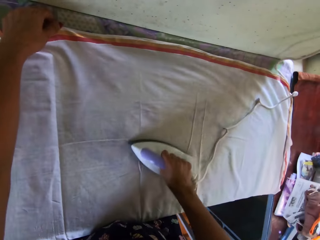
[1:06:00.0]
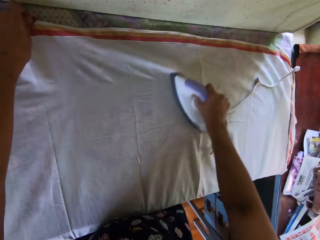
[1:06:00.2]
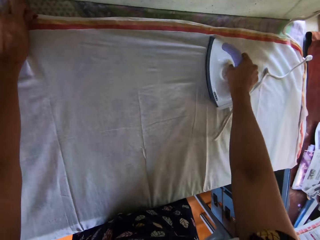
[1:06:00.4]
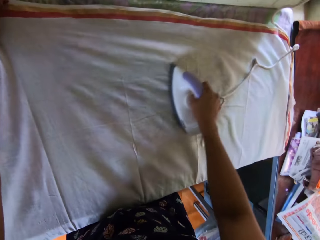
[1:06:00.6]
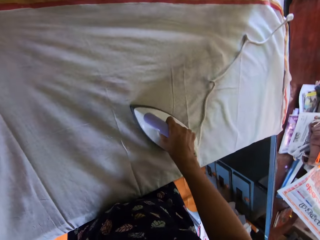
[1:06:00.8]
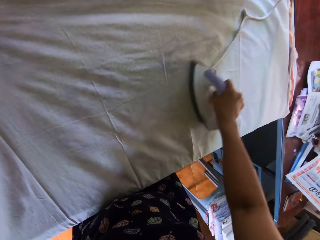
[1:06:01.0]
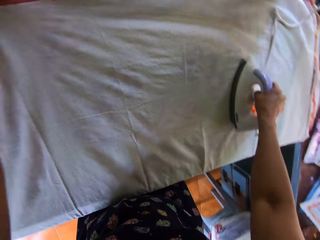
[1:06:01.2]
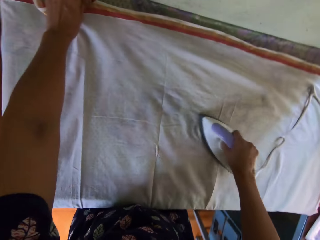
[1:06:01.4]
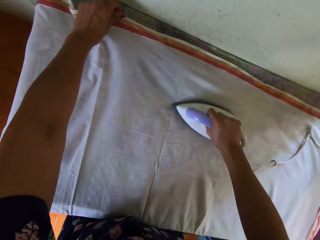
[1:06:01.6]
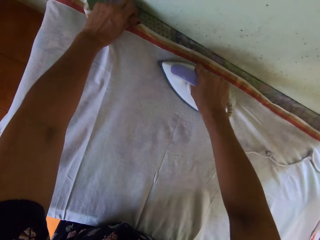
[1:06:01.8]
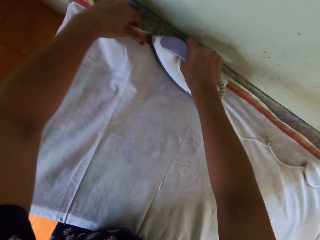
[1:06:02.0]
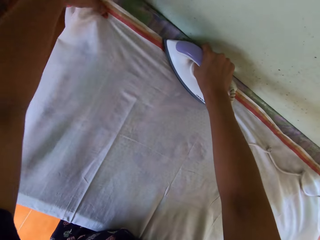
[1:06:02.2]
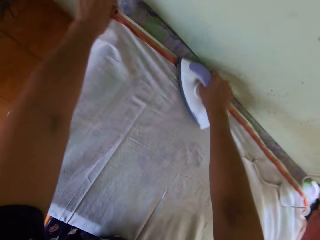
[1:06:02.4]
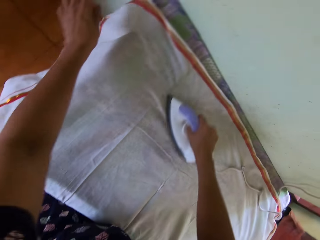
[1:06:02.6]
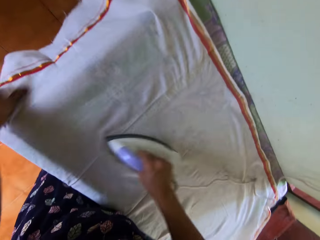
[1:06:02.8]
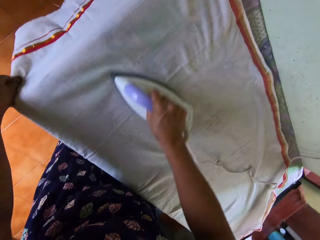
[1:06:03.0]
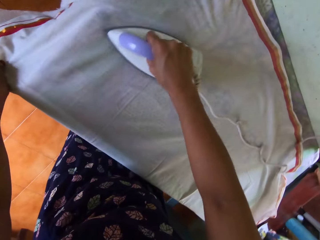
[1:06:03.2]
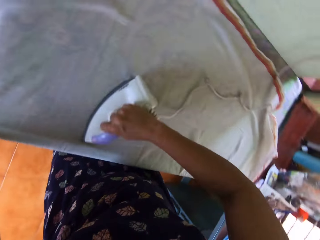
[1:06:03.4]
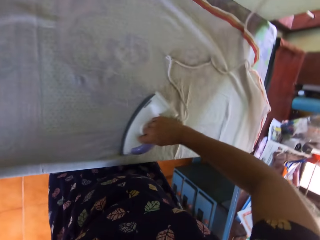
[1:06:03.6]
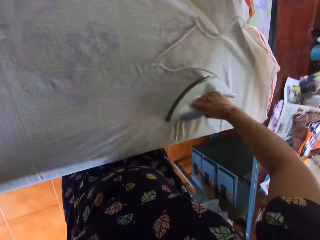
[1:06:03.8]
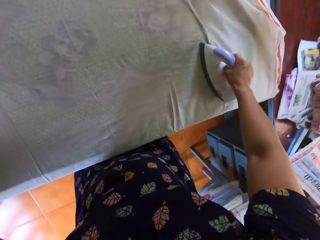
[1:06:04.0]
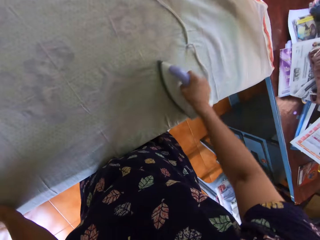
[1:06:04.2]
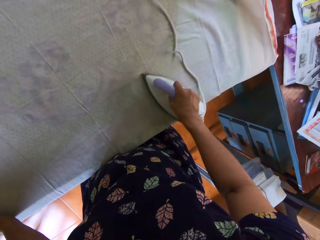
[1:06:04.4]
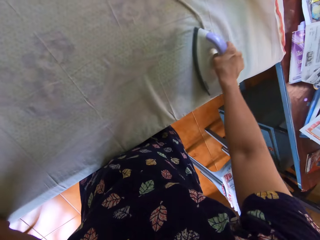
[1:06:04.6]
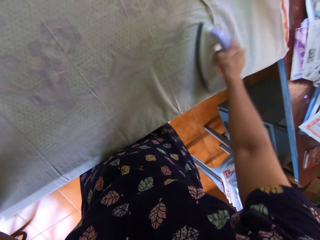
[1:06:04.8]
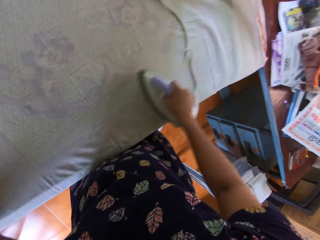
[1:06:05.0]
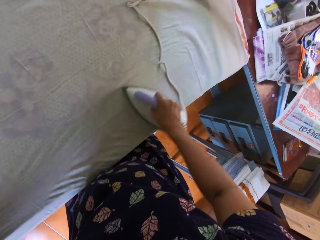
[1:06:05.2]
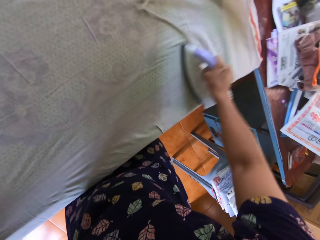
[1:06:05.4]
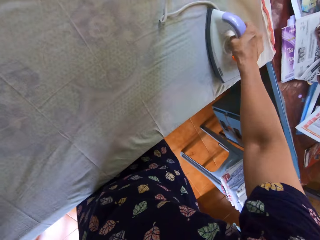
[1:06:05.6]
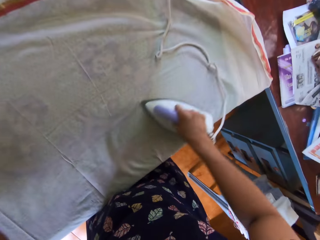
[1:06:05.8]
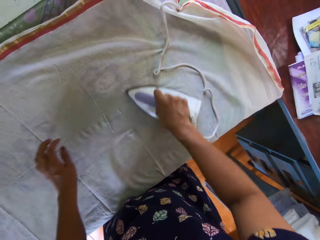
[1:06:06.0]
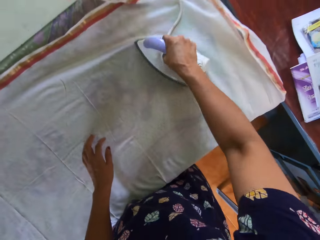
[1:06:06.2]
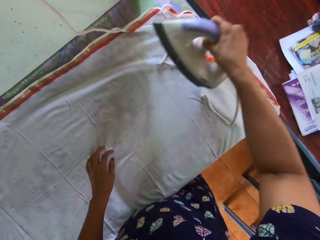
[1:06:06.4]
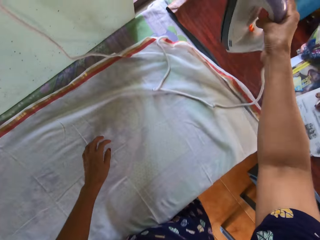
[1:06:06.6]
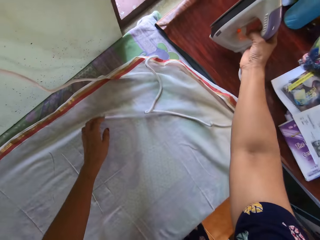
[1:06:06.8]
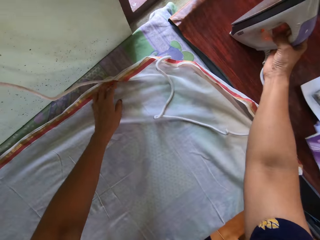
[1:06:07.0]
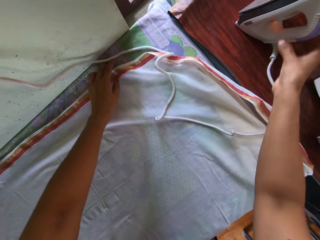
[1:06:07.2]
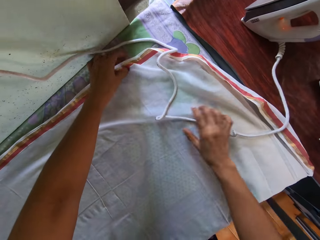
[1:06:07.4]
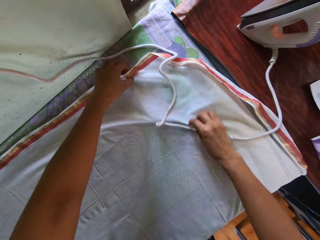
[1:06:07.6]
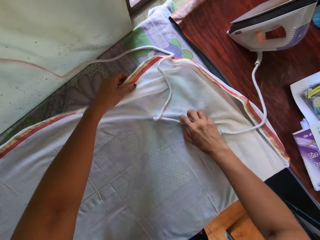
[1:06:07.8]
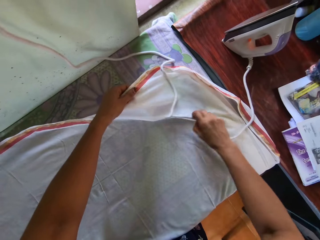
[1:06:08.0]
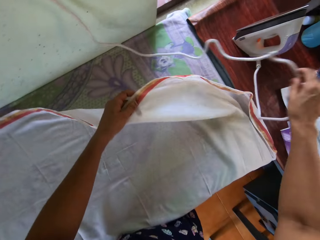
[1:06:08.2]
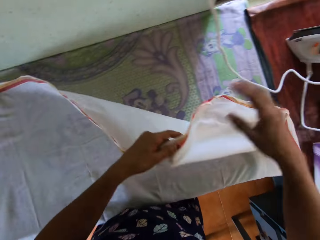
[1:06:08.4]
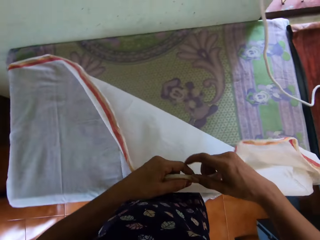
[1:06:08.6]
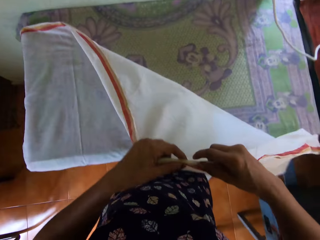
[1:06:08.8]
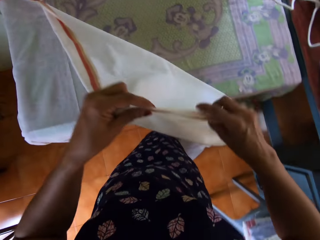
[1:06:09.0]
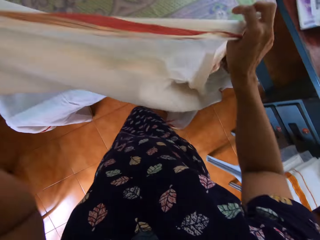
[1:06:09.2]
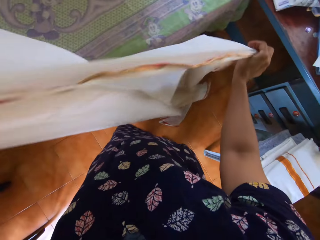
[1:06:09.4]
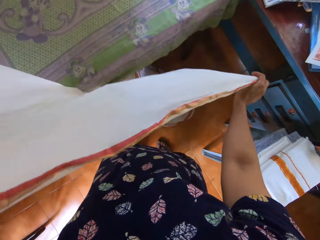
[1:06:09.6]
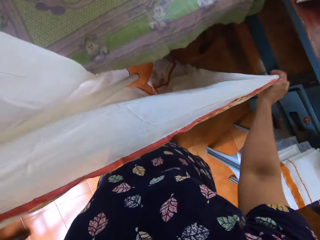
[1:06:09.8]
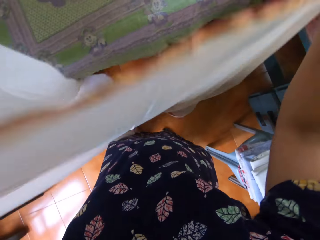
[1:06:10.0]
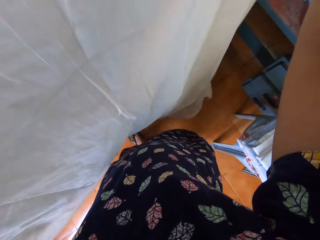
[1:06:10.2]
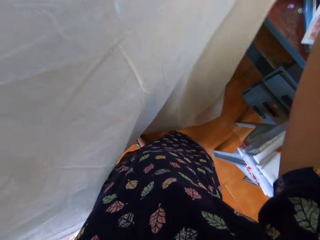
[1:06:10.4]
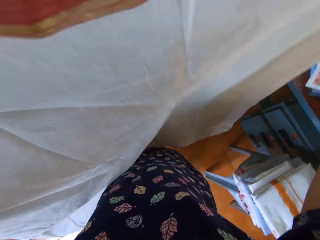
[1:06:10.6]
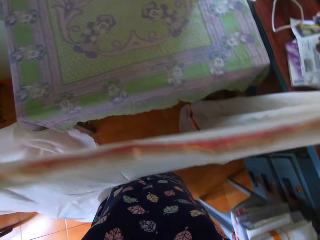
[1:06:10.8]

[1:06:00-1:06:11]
The camera wearer holds the piece of cloth repeatedly. She drops the pressing iron on the desk. She stretches the piece of cloth. She picks up the bedsheet with her left hand. She holds the bedsheet with both hands.

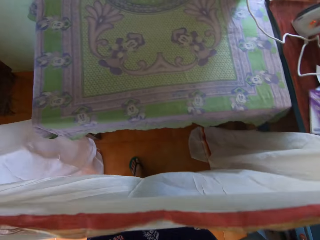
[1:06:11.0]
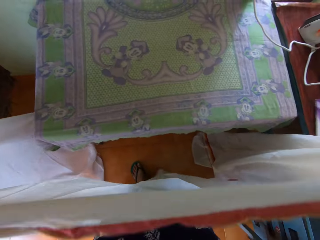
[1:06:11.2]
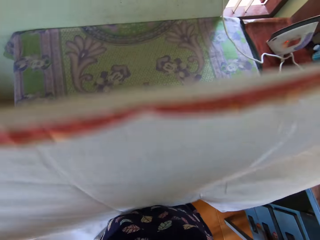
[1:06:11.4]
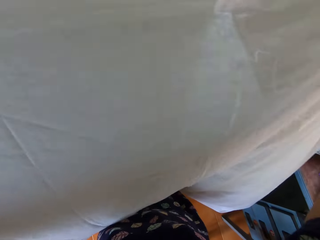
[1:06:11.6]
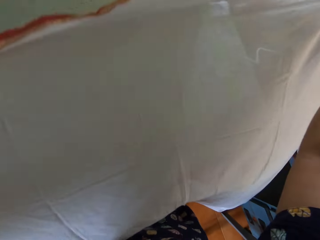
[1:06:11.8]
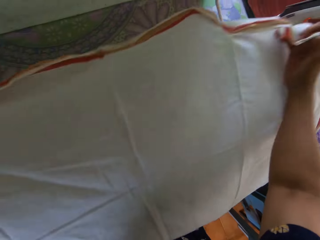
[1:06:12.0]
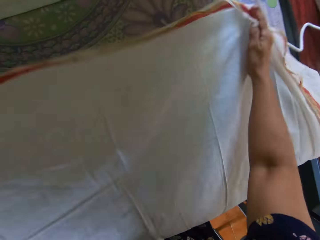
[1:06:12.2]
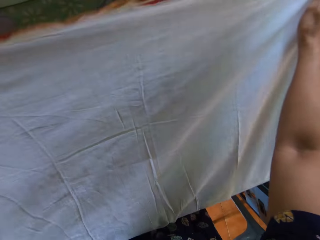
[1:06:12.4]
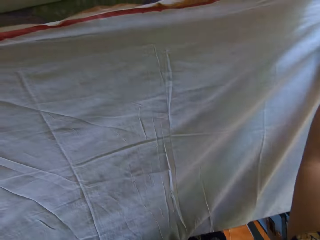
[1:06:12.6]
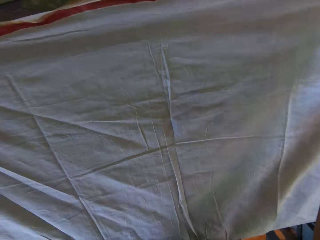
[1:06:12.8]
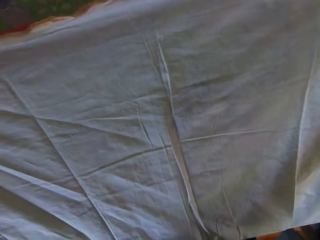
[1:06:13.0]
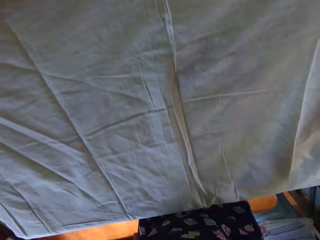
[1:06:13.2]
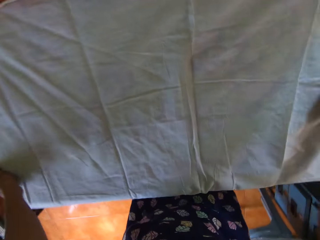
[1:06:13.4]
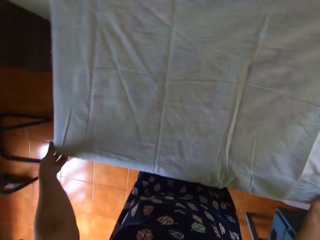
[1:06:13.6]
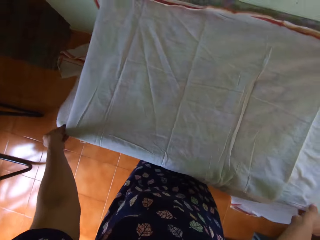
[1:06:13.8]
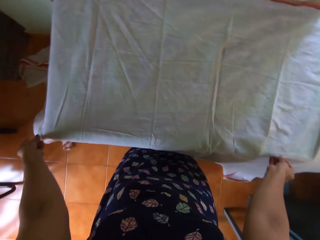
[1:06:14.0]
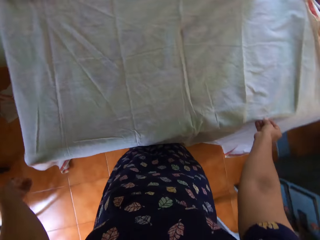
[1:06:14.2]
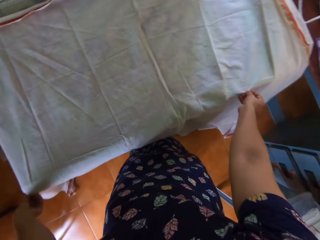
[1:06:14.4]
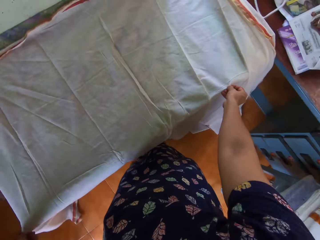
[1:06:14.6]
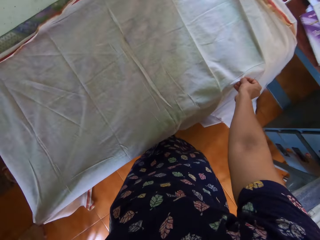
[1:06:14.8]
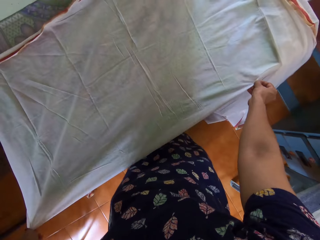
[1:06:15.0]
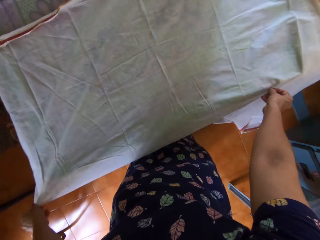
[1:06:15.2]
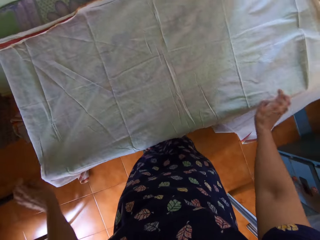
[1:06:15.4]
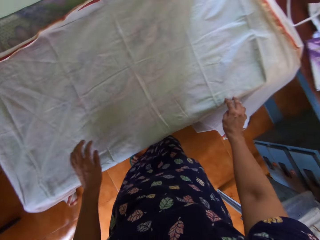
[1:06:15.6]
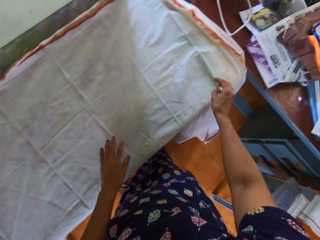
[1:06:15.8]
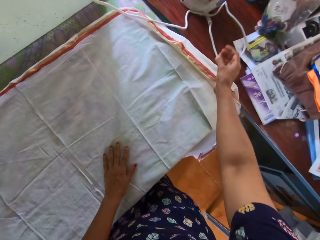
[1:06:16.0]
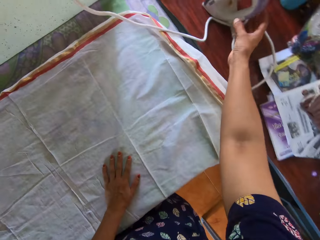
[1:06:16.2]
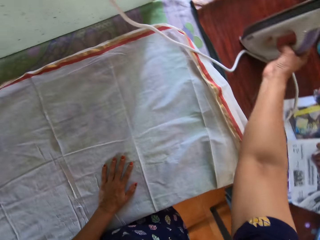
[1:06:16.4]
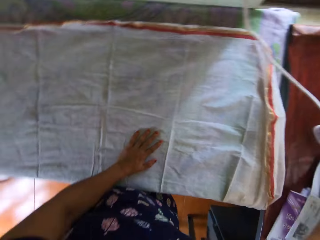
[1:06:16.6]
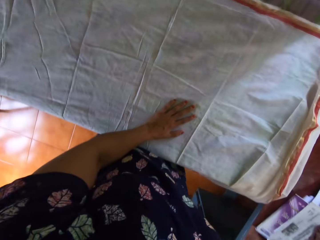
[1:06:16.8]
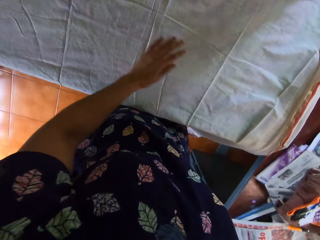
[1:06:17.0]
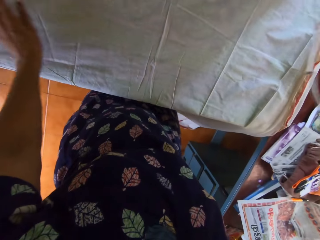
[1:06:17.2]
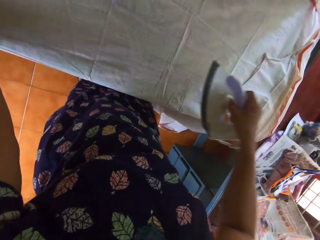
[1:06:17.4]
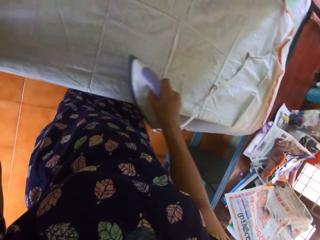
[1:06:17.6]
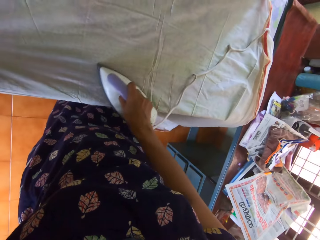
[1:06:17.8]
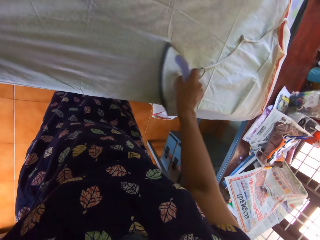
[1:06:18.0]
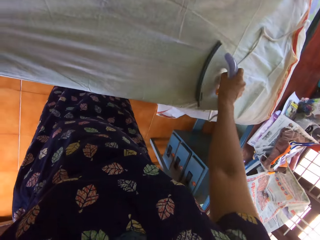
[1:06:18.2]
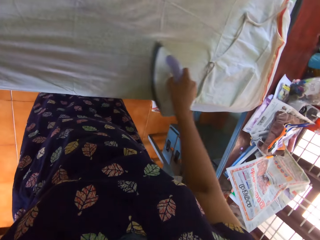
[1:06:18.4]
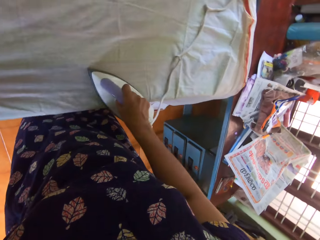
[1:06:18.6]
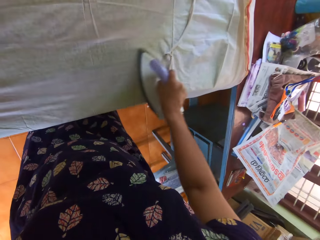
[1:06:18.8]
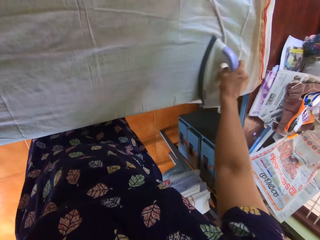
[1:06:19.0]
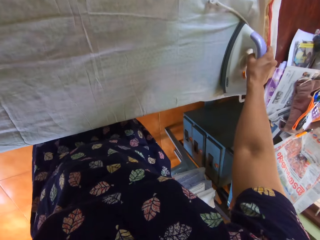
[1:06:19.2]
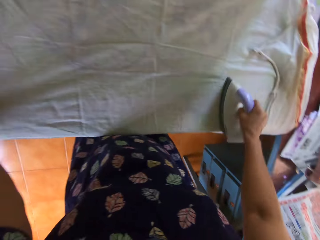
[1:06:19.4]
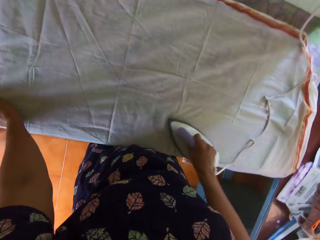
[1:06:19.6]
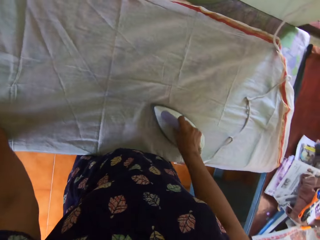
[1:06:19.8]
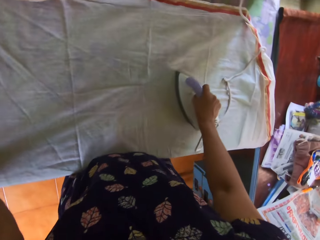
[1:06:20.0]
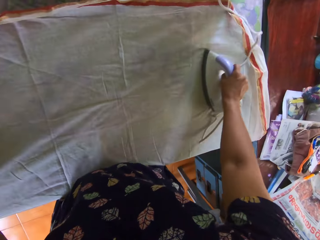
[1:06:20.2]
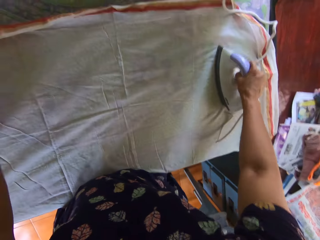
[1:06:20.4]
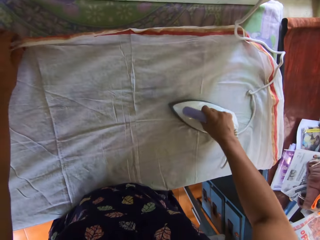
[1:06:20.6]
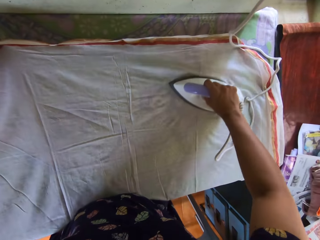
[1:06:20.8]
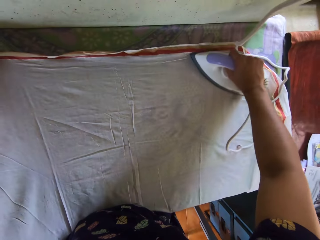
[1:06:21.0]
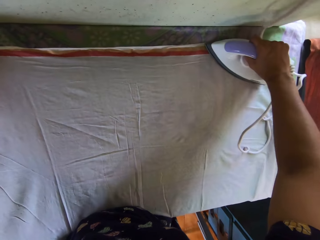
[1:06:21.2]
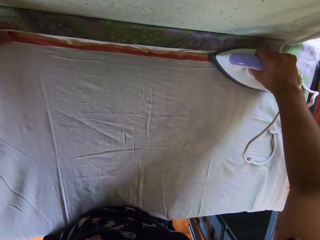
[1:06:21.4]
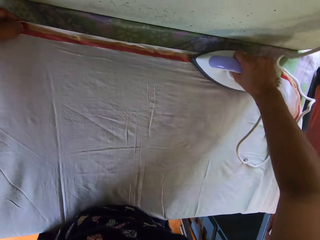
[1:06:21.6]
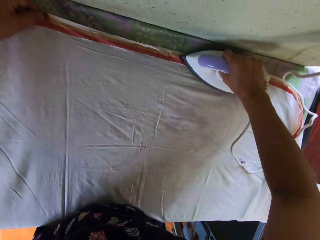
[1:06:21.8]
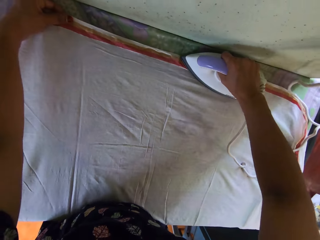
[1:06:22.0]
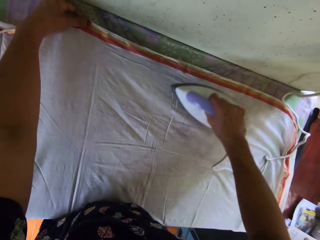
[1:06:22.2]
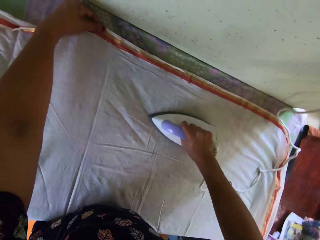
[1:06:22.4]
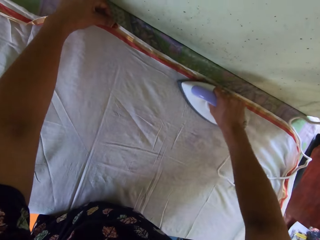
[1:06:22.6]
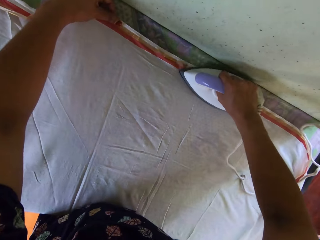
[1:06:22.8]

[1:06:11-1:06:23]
The camera wearer puts the piece of cloth on the iron table. She sings. She spreads the bedsheet on the pressing table with both hands. She stretches the piece of cloth. She picks up the pressing iron from the desk with her right hand. She presses the bedsheet on the pressing table with the iron in her right hand. She stretches the piece of cloth.
